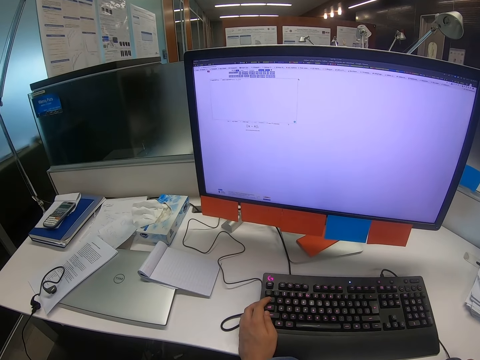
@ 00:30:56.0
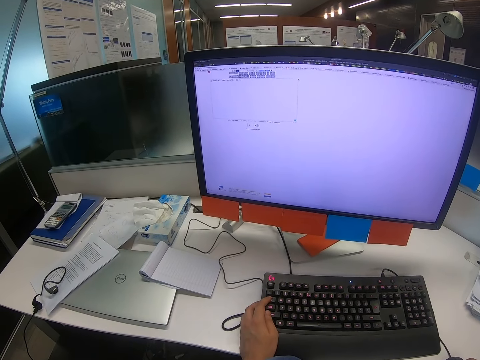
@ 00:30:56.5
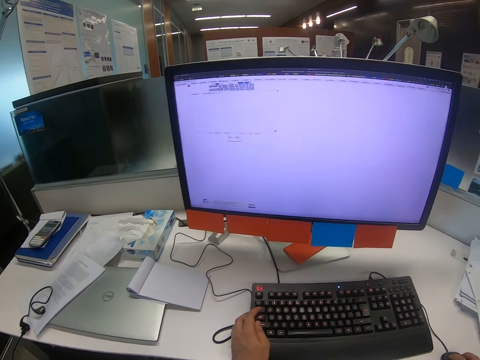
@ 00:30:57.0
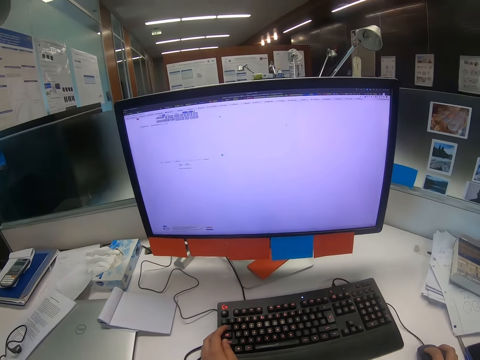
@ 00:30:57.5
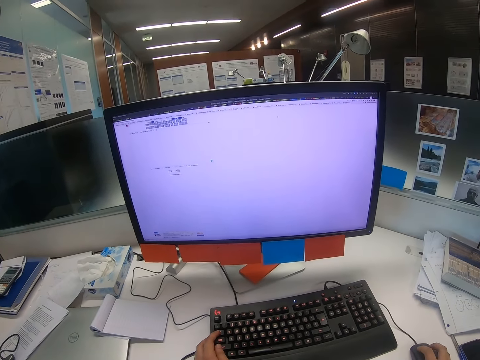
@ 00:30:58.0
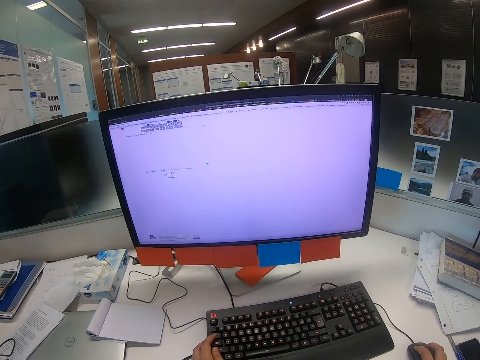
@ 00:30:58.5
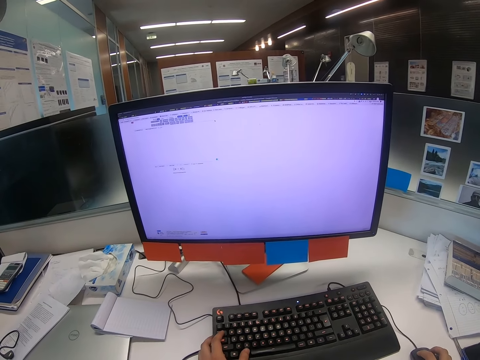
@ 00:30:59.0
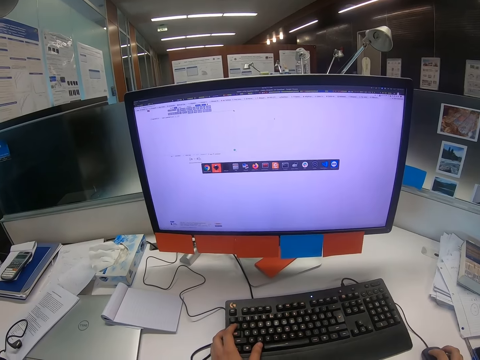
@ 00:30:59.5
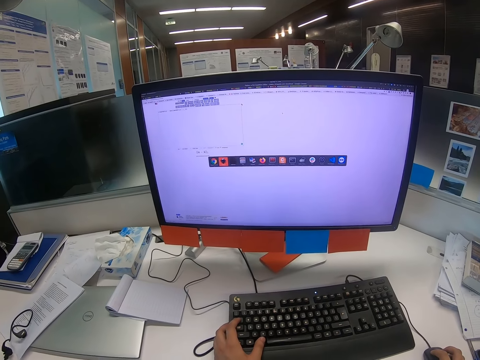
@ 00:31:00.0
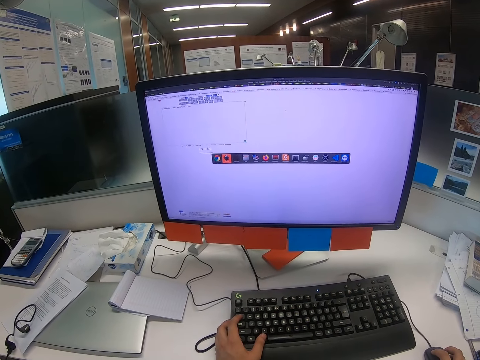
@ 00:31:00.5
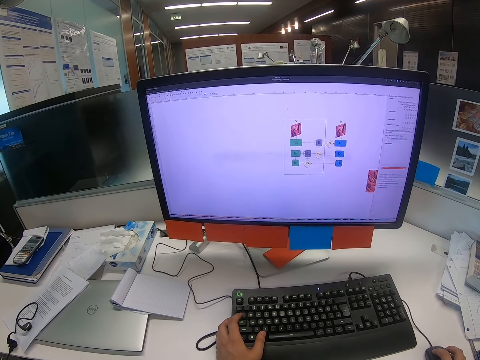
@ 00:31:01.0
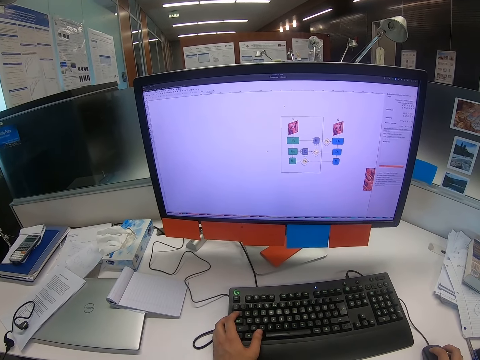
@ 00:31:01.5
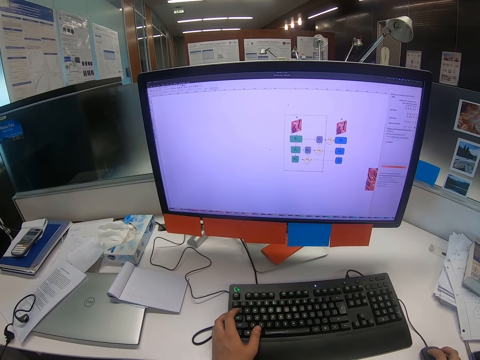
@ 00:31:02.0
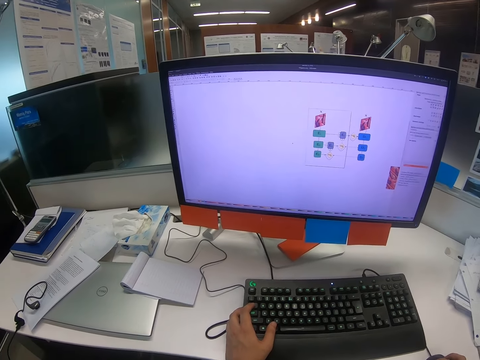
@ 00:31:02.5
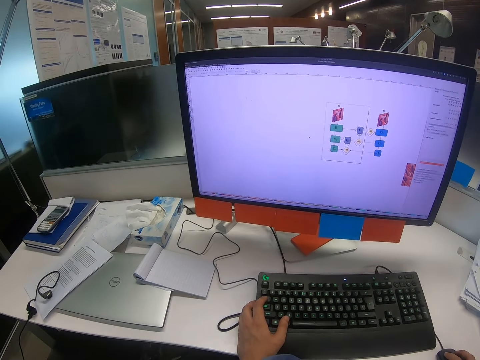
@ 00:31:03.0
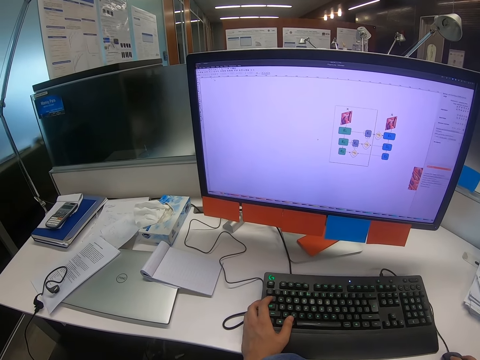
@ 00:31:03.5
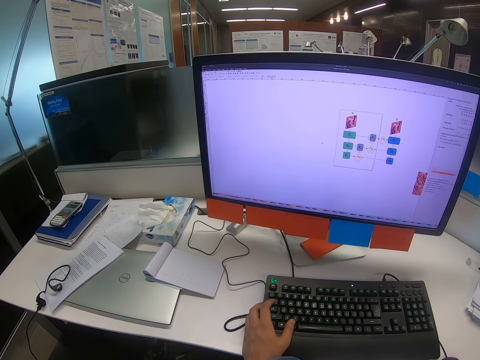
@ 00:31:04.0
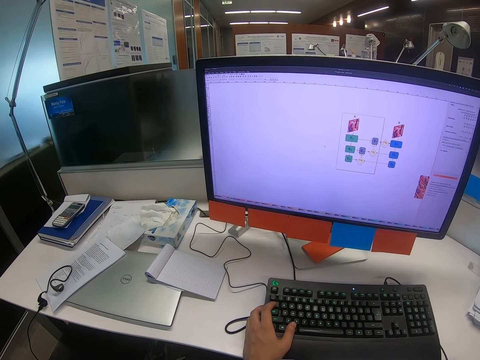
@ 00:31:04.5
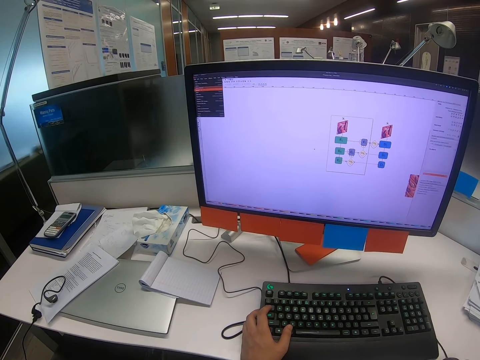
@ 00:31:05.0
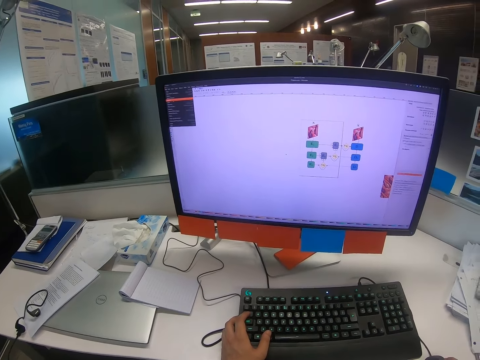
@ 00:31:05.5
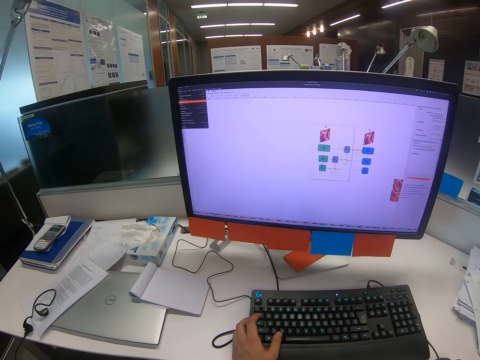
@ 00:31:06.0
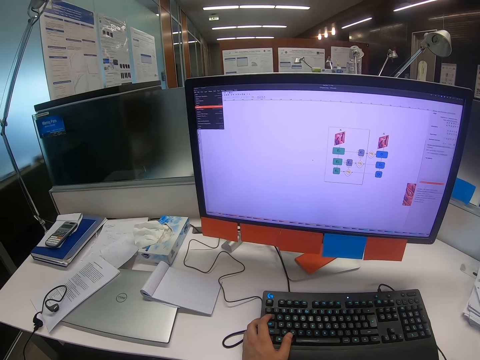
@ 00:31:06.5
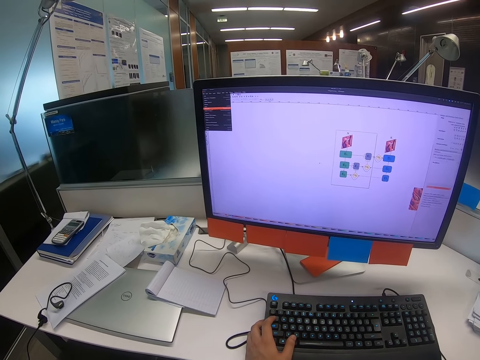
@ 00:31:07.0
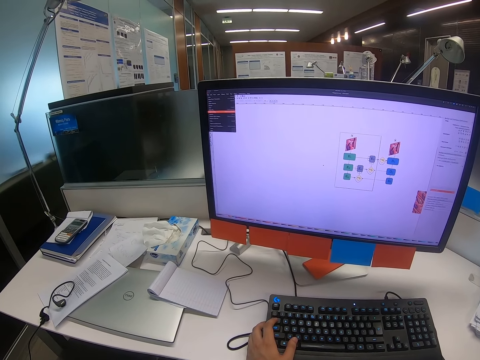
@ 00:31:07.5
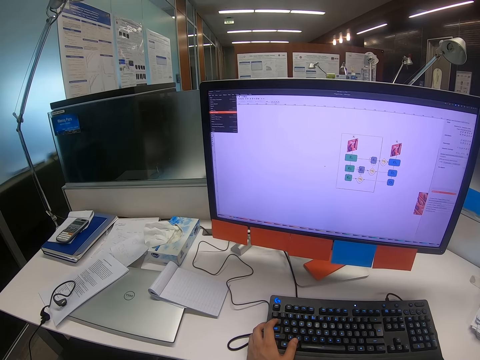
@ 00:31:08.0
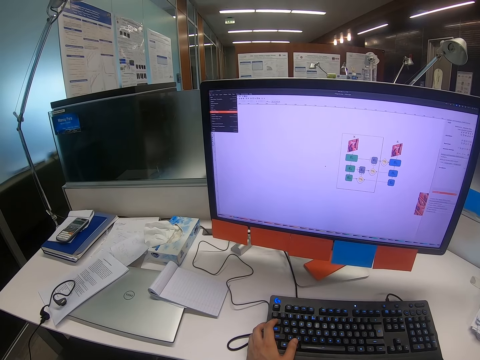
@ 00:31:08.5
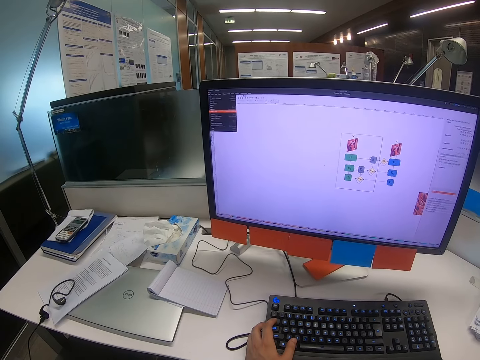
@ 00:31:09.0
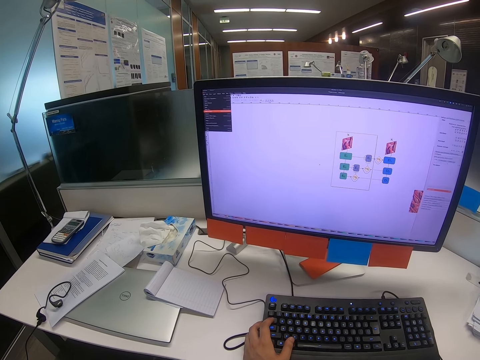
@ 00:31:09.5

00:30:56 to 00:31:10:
The camera wearer looks around. He moves the mouse with his right hand.

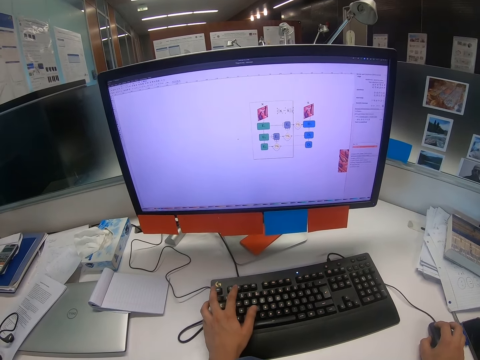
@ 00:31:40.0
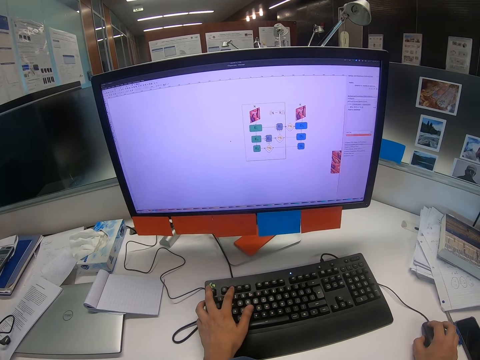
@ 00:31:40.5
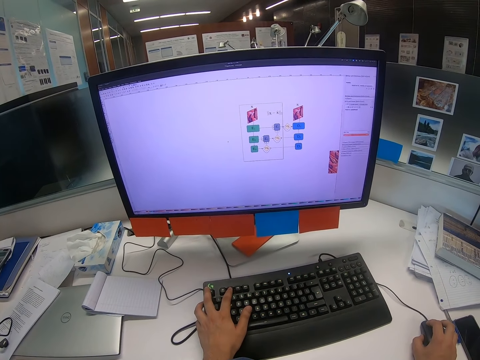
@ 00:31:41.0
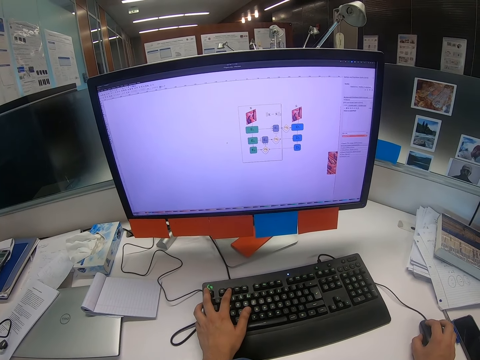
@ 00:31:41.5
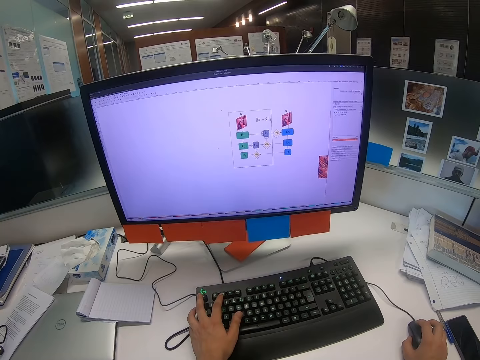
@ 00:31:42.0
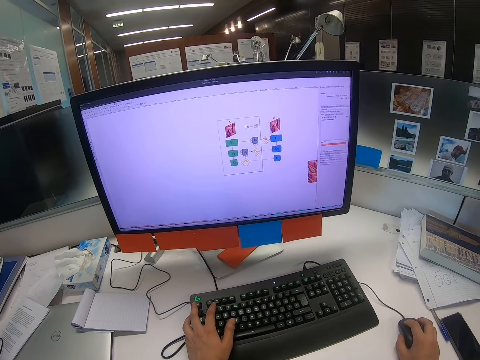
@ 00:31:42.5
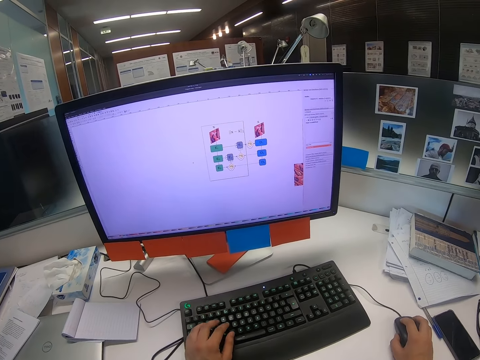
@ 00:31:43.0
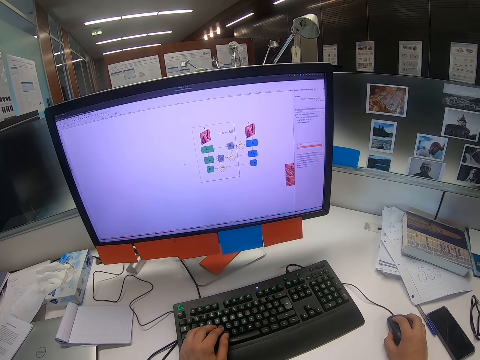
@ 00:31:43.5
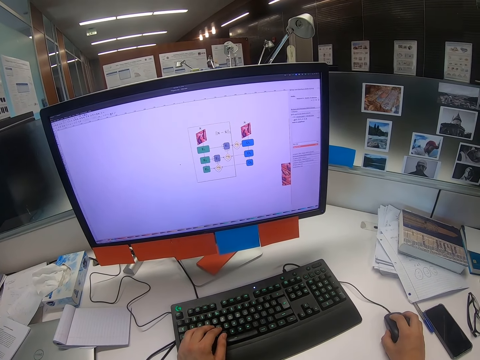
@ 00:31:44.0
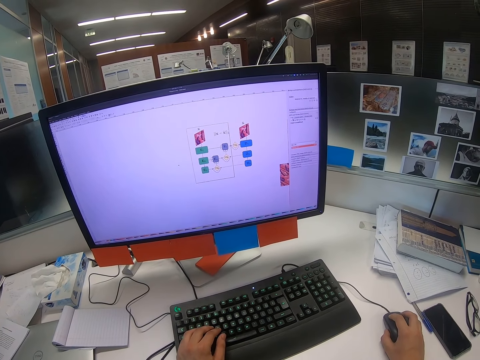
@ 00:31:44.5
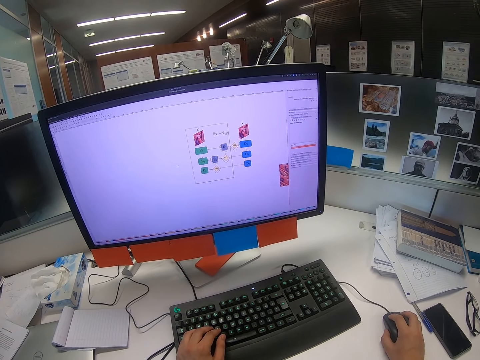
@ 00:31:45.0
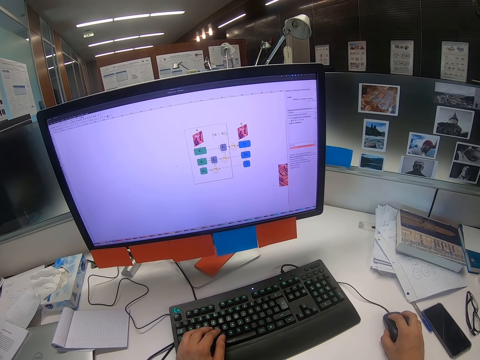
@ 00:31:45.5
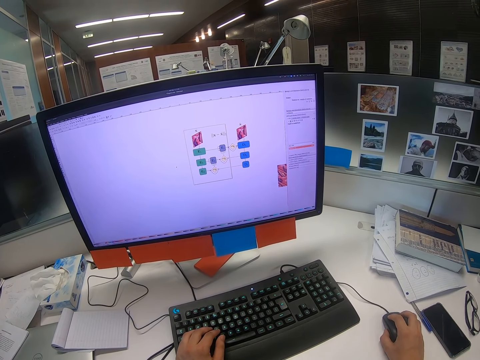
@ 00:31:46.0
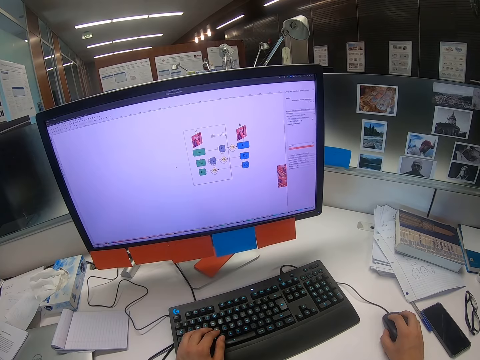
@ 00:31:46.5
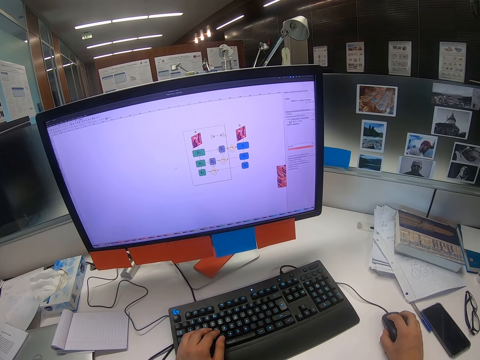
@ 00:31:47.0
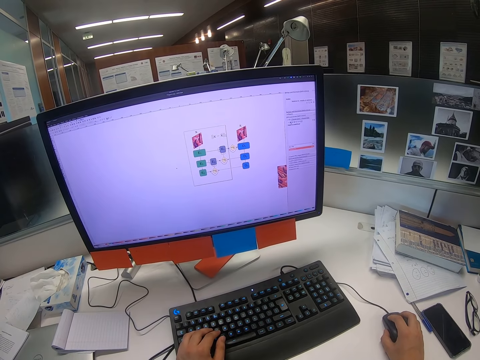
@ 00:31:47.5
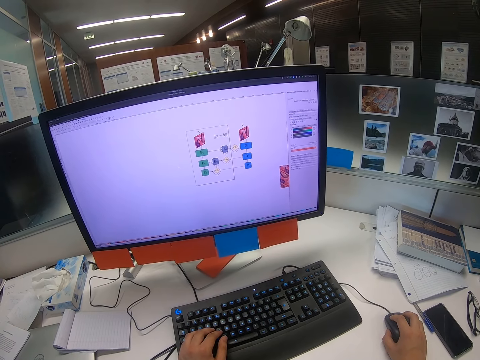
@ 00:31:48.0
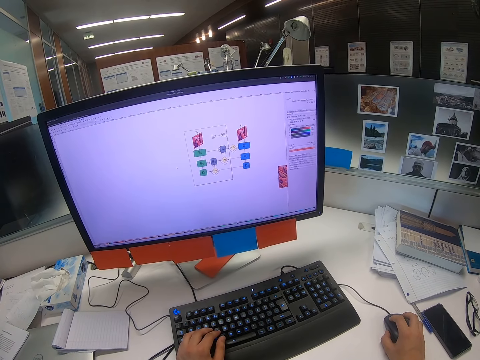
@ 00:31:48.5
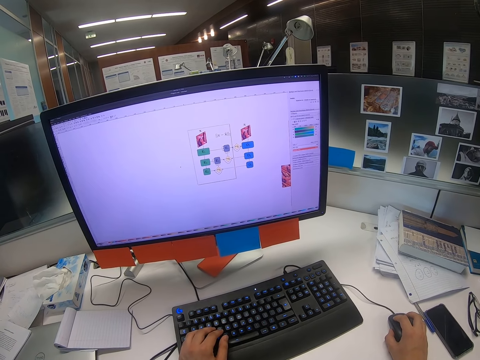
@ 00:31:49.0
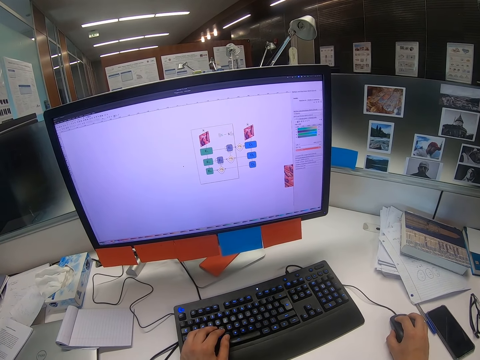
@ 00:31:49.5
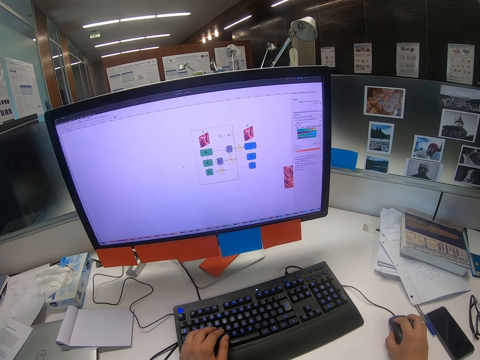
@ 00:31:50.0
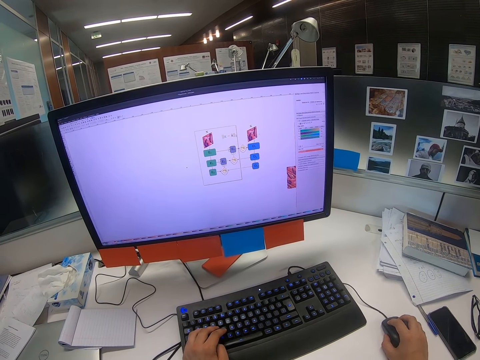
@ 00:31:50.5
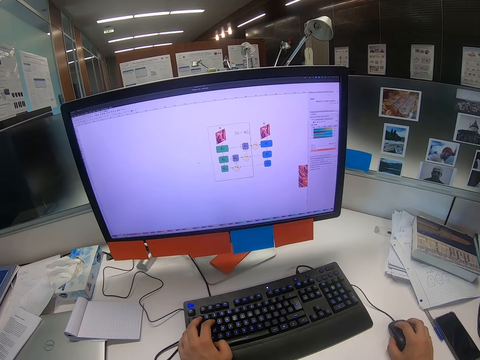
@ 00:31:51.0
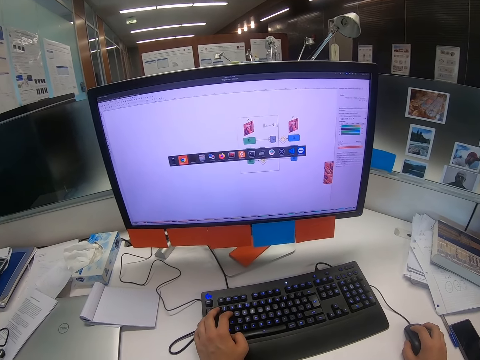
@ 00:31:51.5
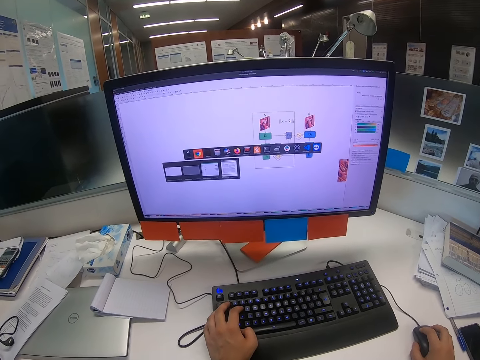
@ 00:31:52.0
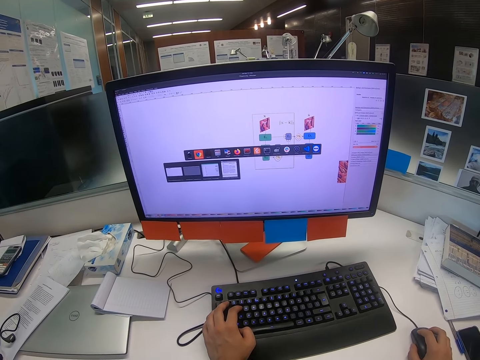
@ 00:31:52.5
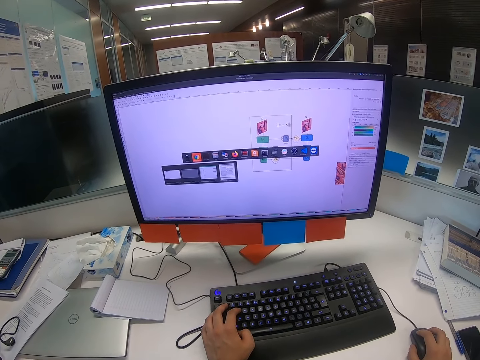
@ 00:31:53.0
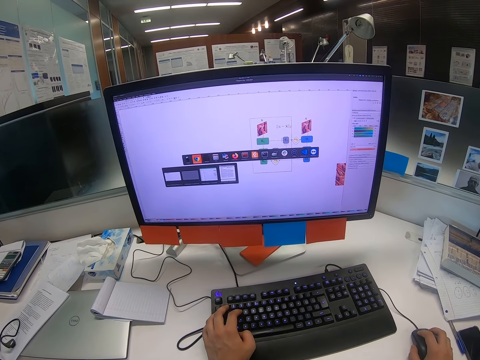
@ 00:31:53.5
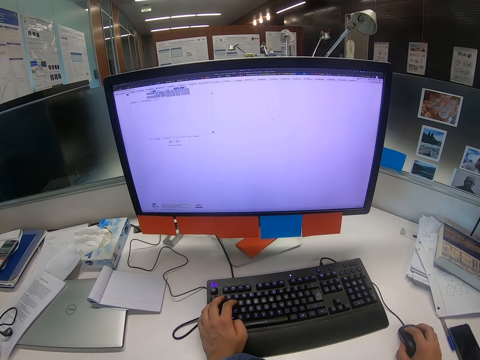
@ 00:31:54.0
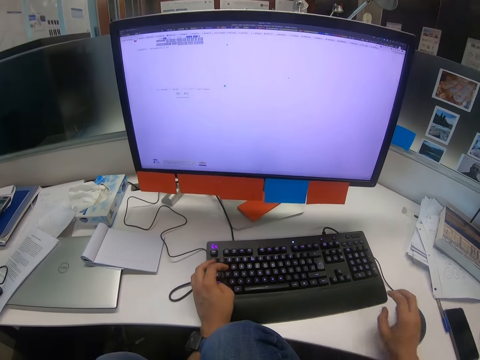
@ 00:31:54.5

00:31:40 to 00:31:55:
The camera wearer presses the keyboard with his left hand. He moves the mouse with his right hand.
